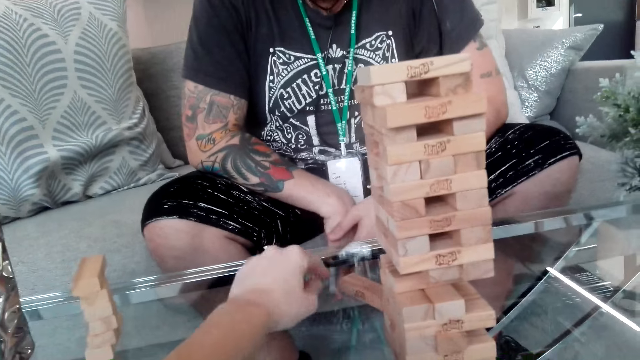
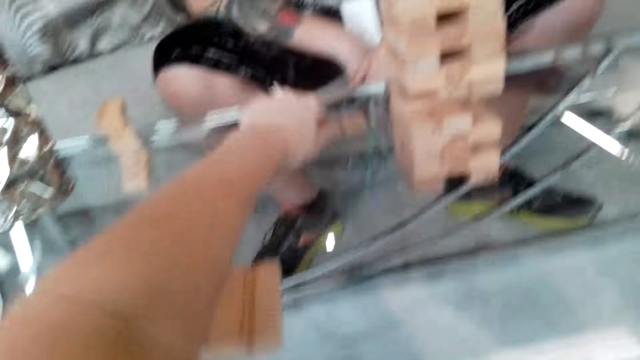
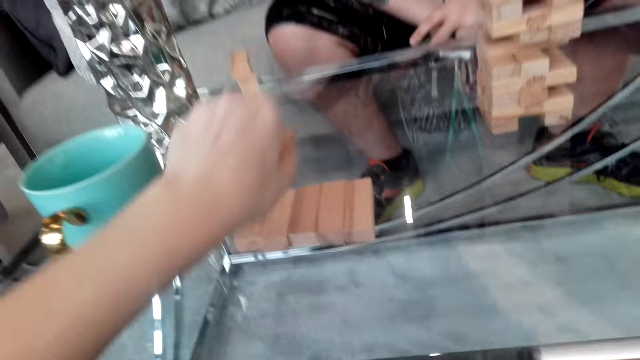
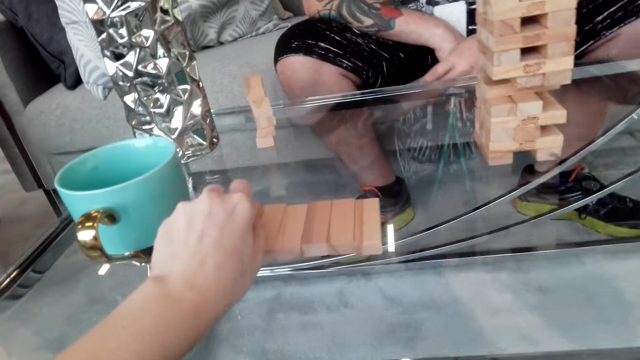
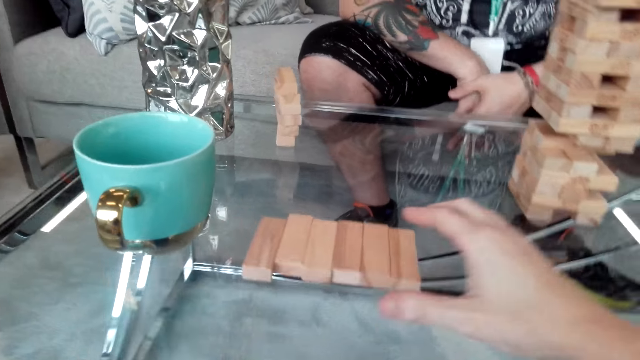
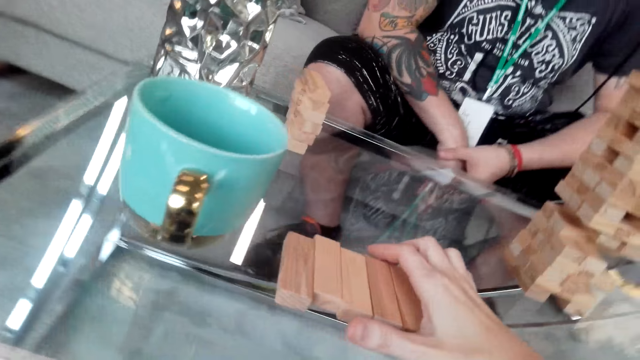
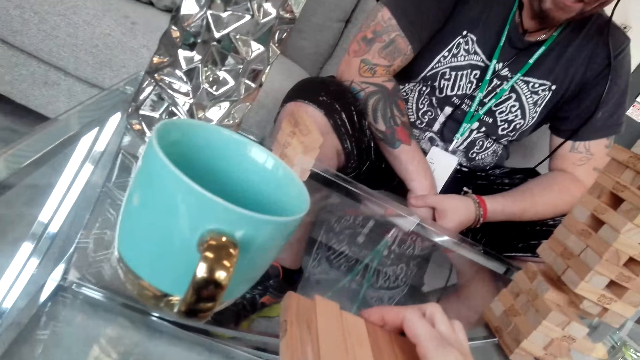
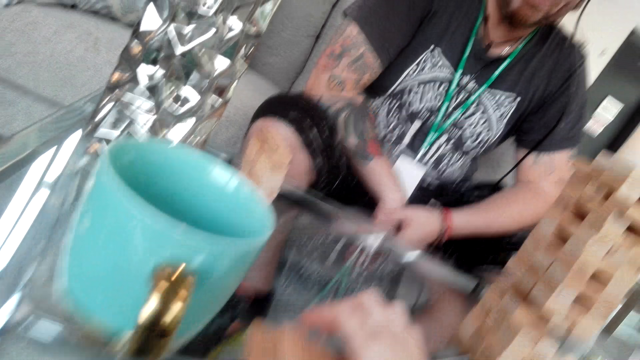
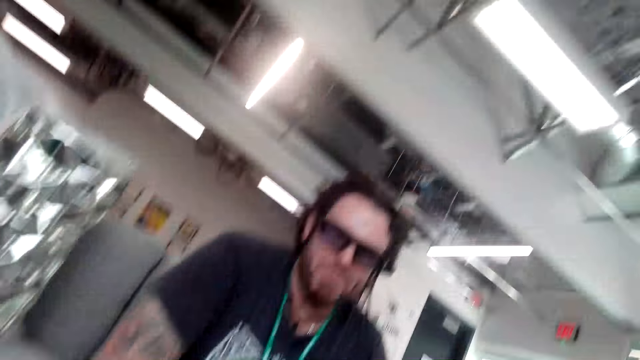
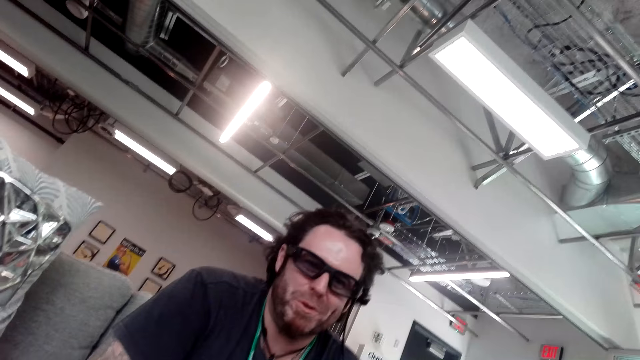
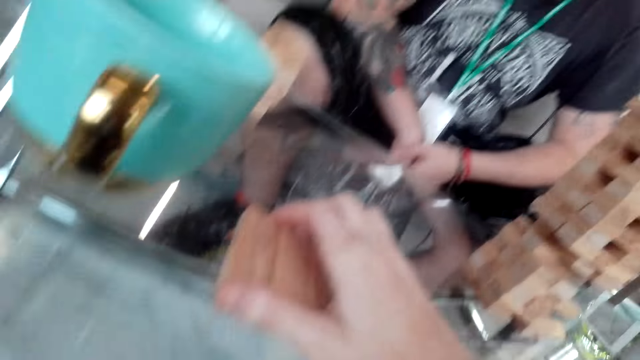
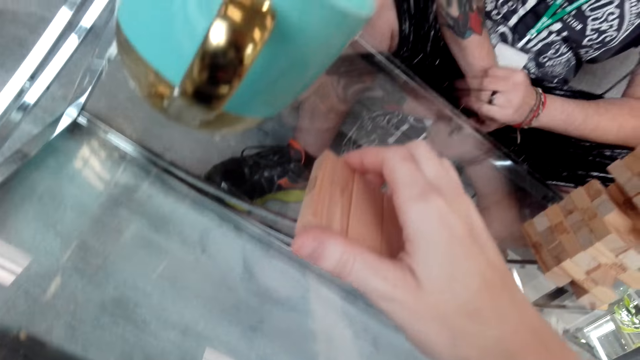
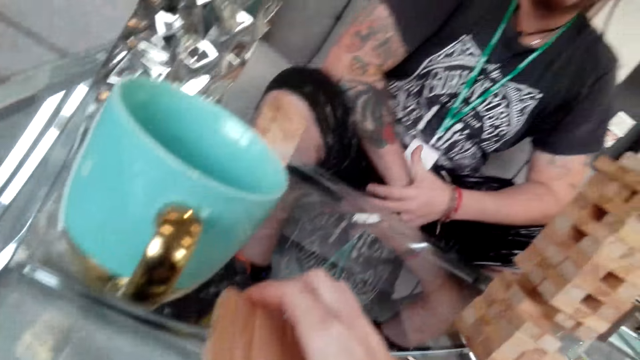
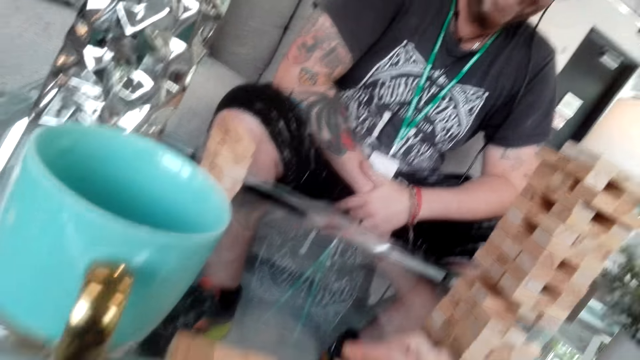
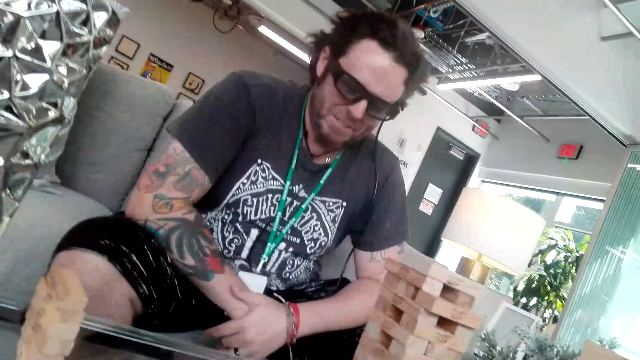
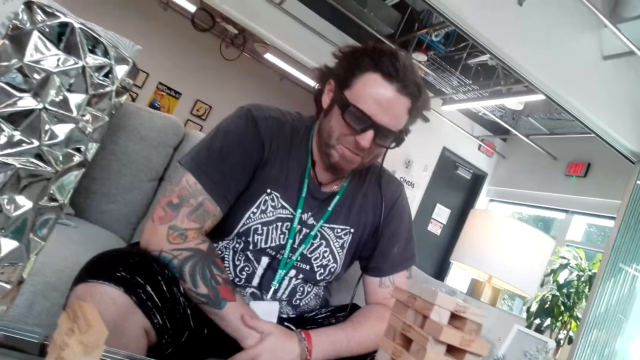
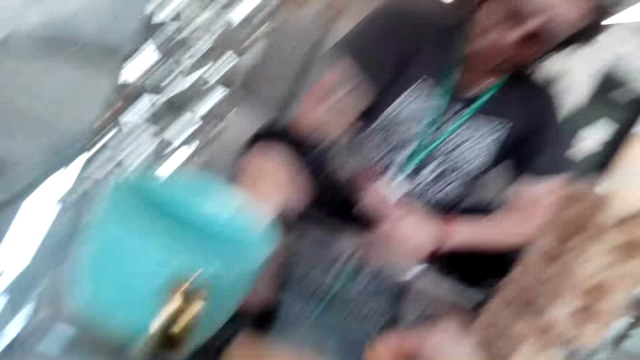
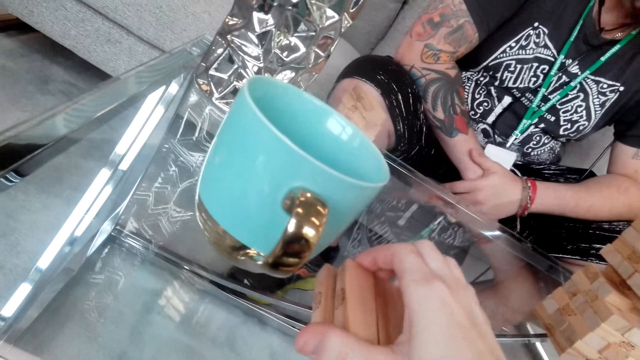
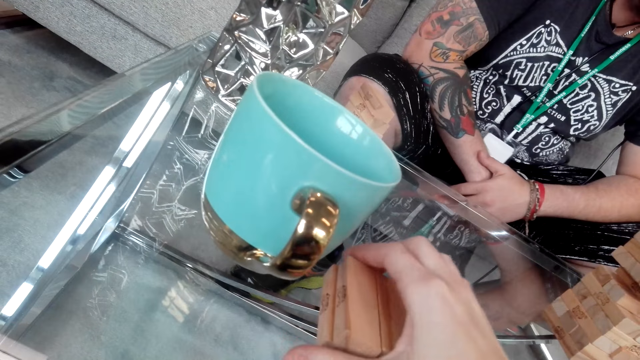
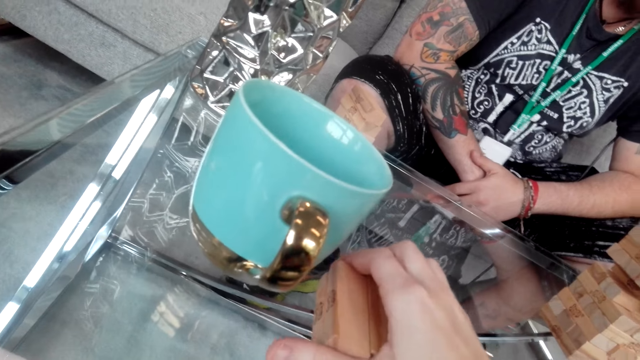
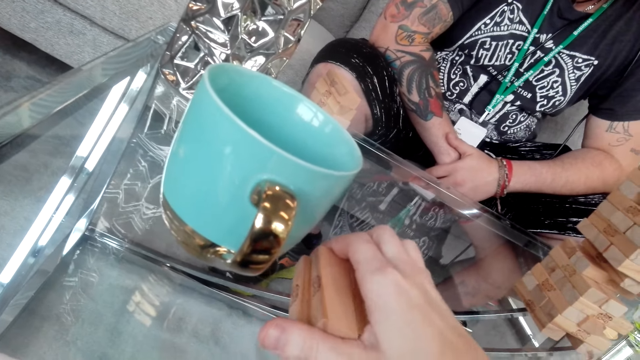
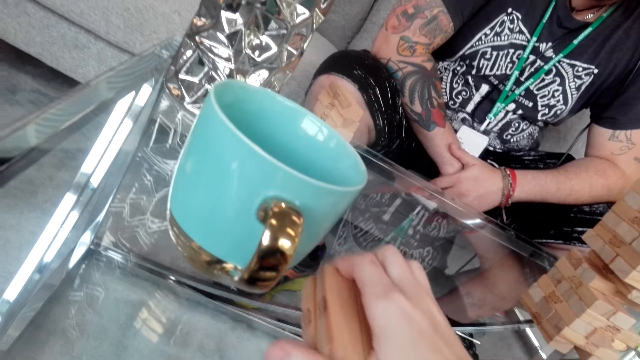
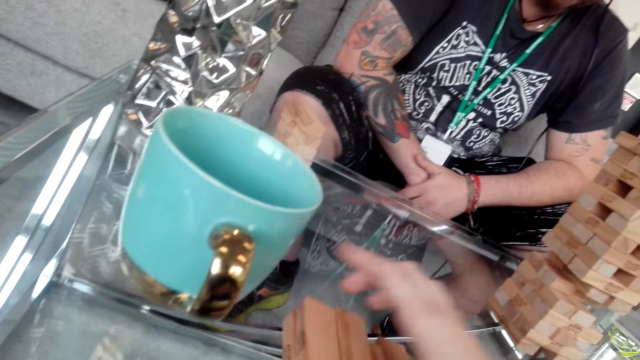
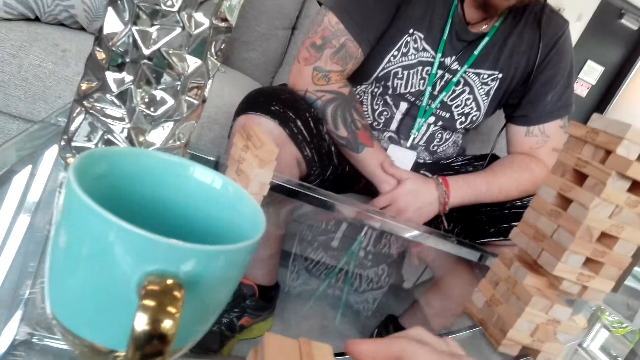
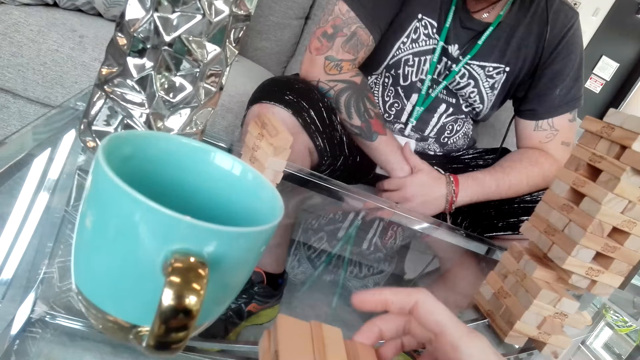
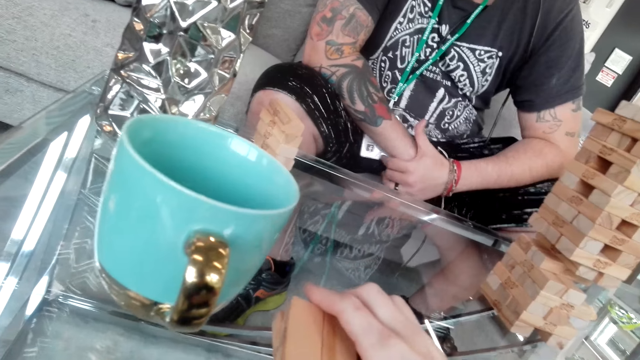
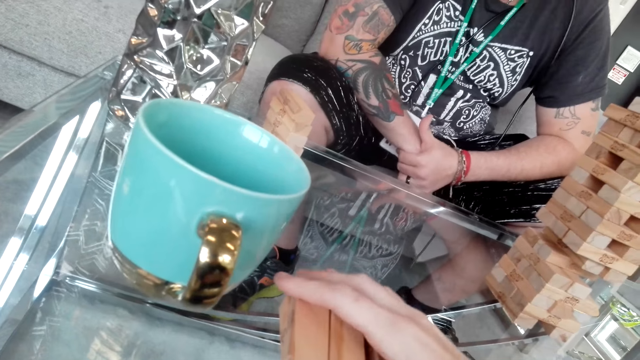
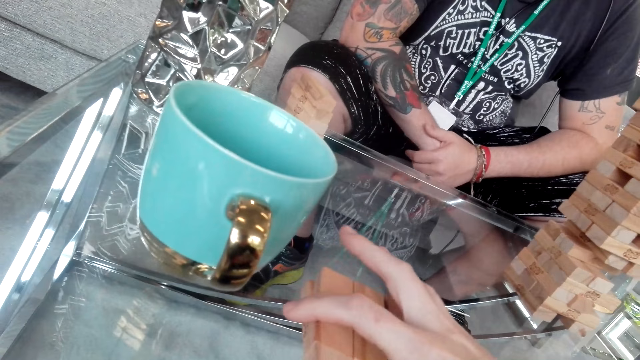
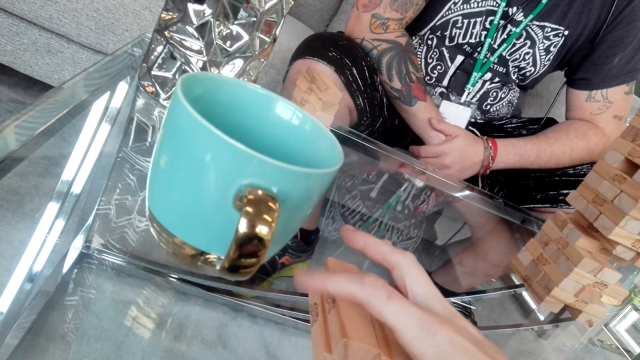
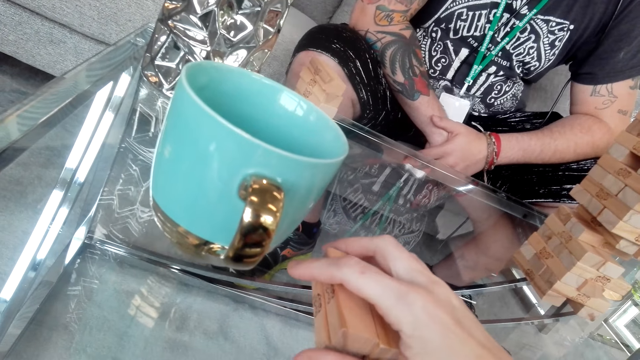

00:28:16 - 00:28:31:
The camera wearer plays the game. They talk to a man. They align the pieces of wood. They hold the blocks on the table.

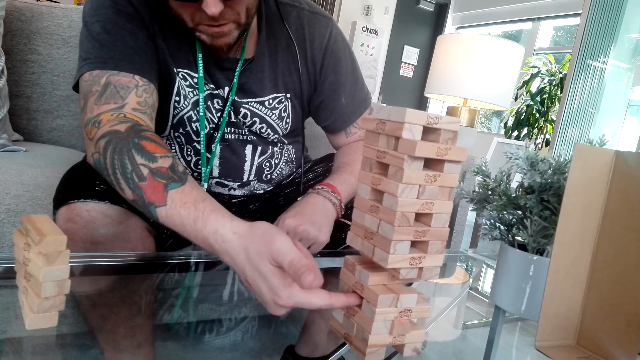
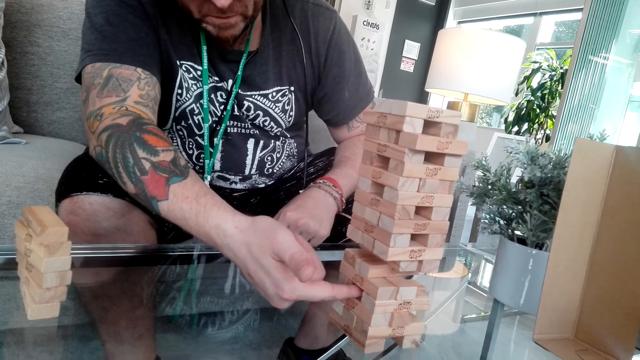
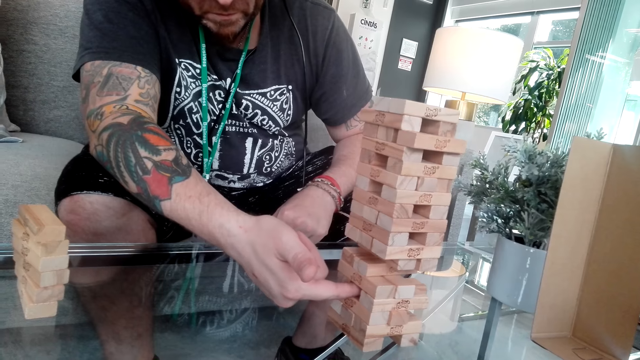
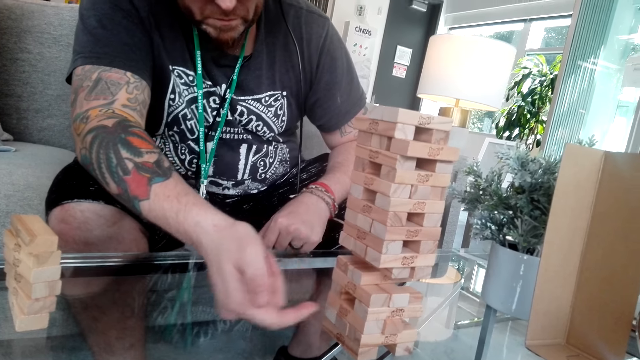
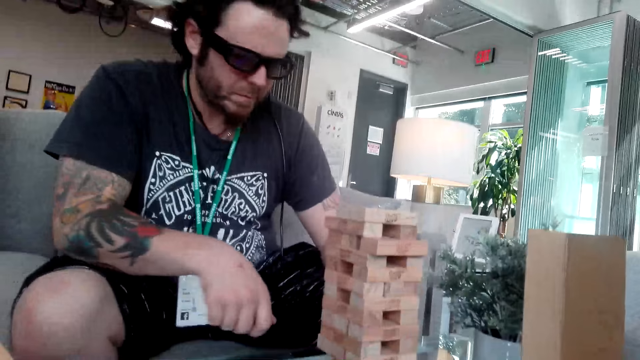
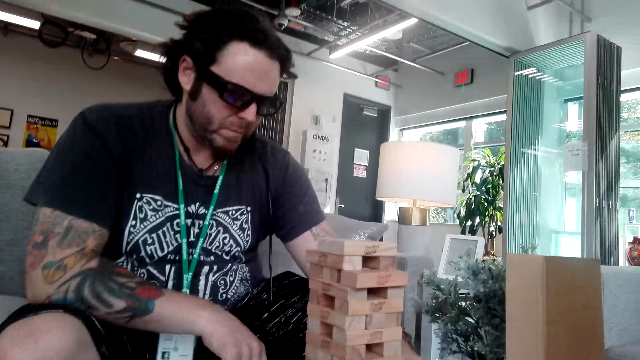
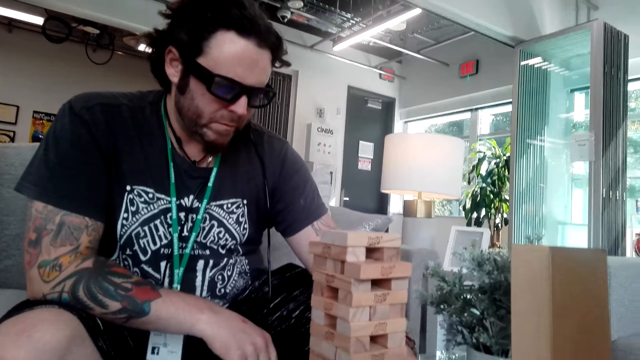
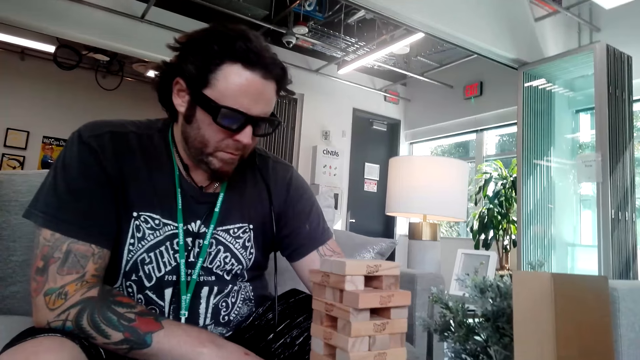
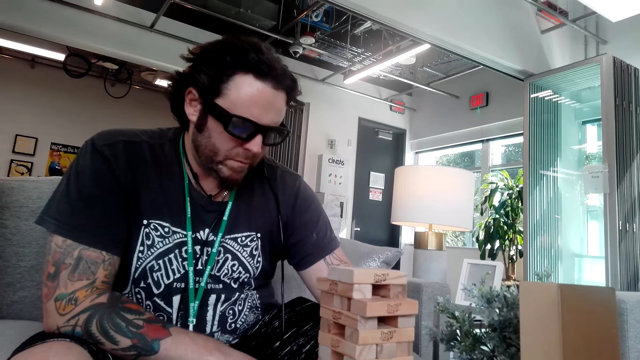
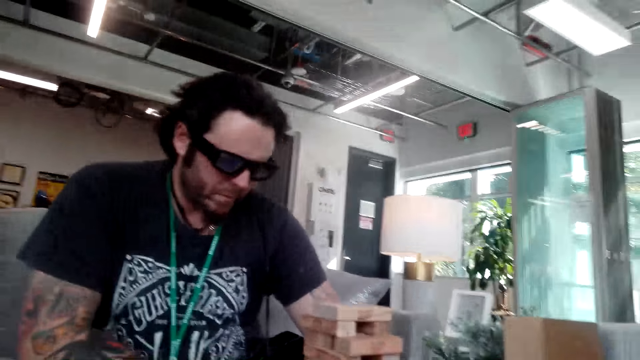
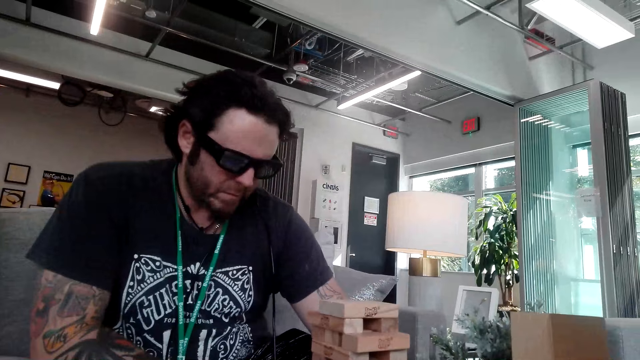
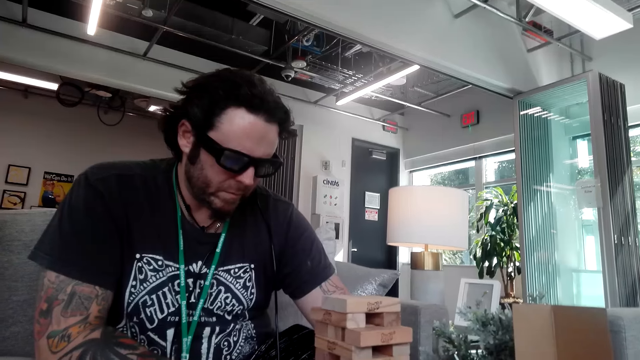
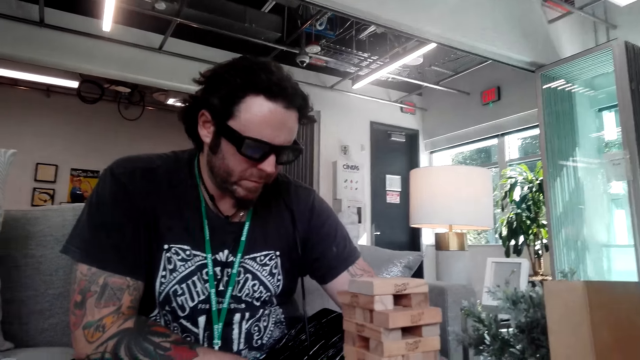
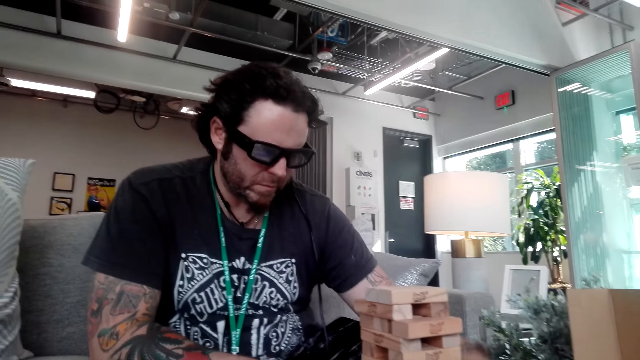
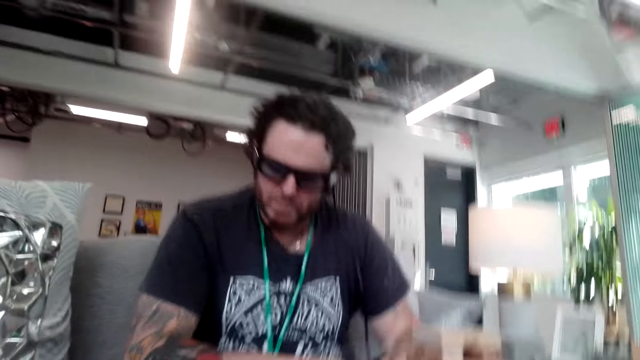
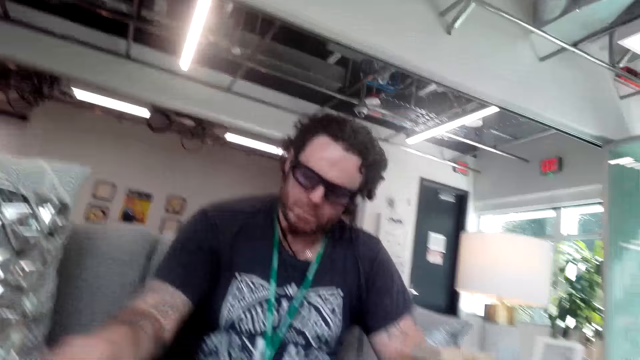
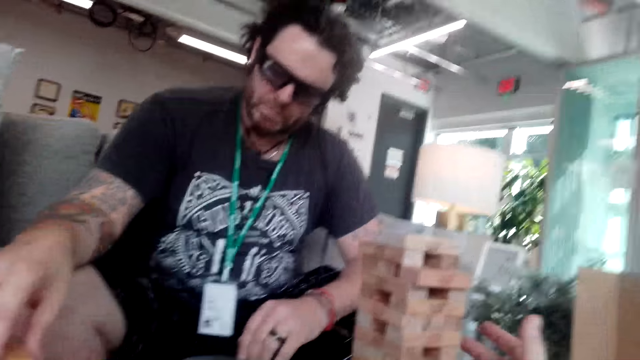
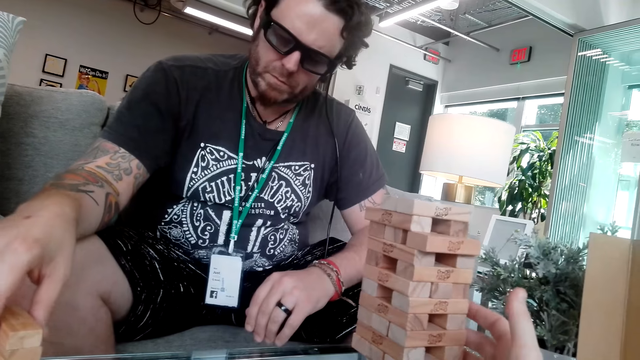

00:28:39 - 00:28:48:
A man plays the jenga game.
